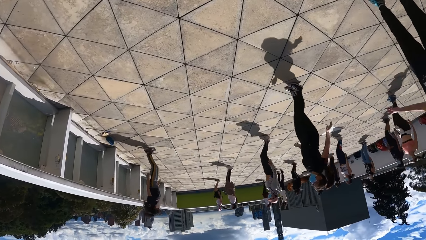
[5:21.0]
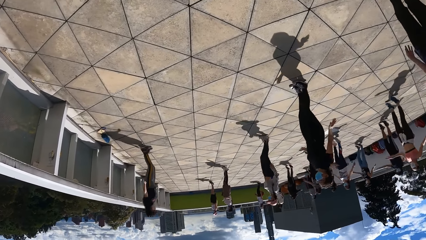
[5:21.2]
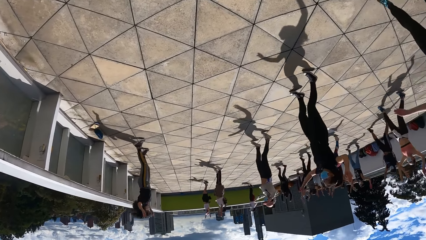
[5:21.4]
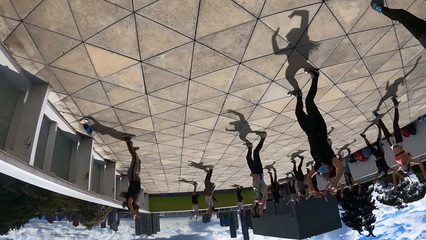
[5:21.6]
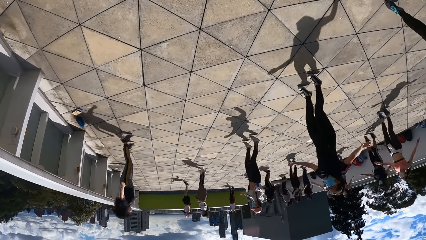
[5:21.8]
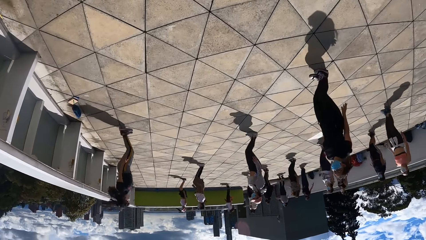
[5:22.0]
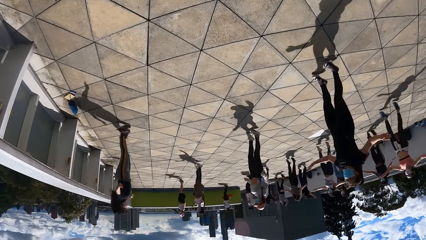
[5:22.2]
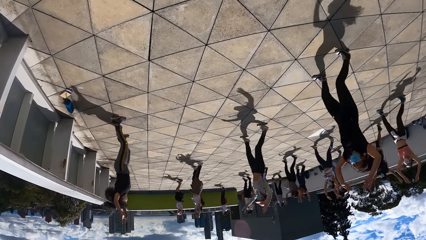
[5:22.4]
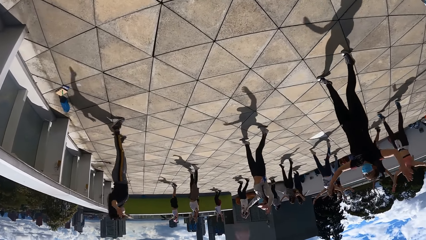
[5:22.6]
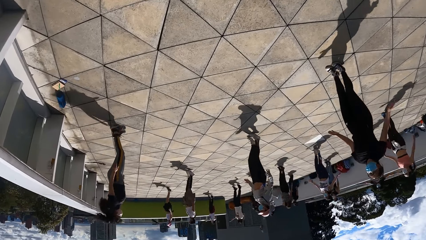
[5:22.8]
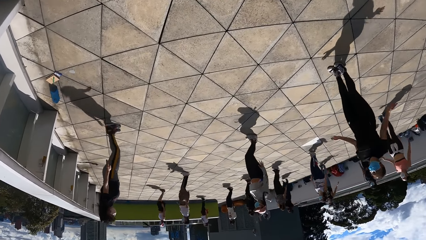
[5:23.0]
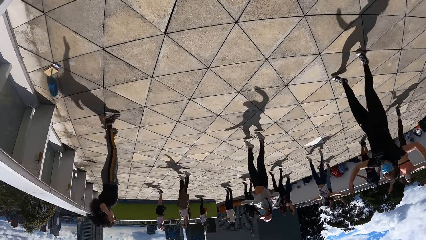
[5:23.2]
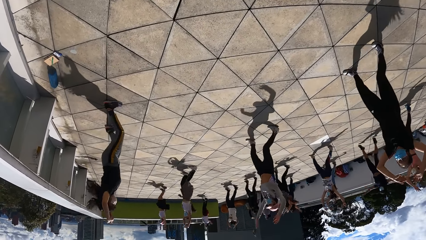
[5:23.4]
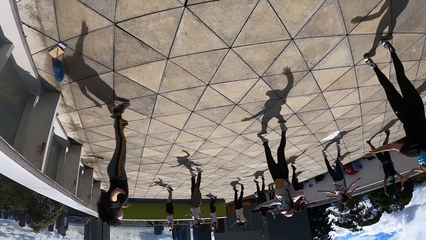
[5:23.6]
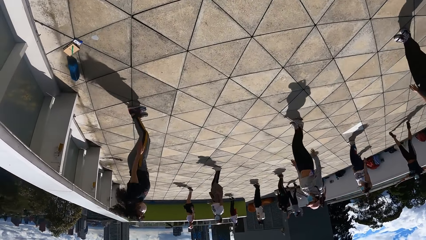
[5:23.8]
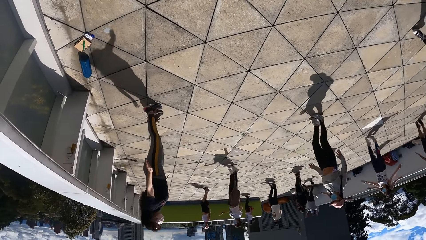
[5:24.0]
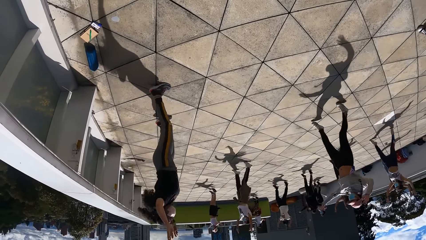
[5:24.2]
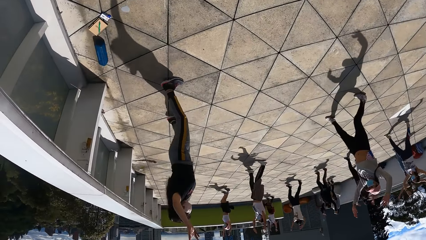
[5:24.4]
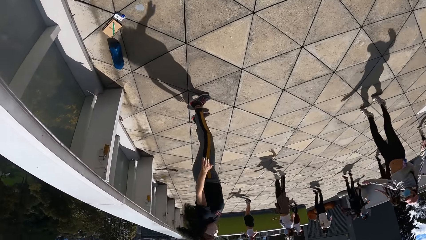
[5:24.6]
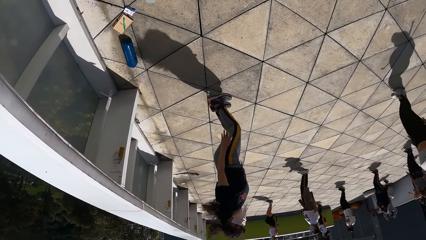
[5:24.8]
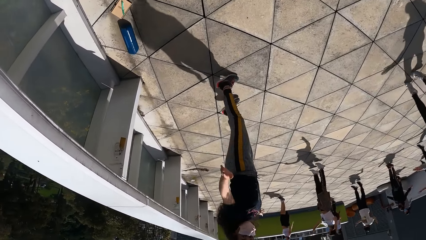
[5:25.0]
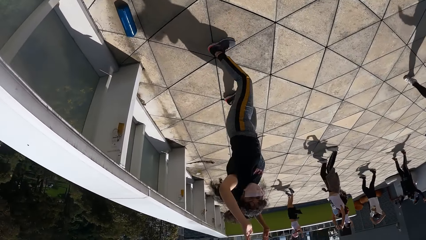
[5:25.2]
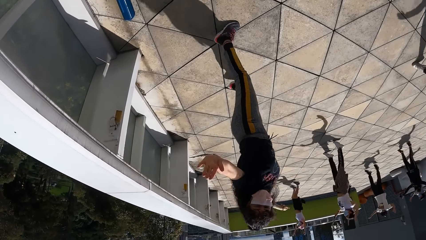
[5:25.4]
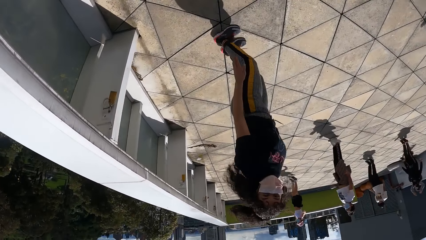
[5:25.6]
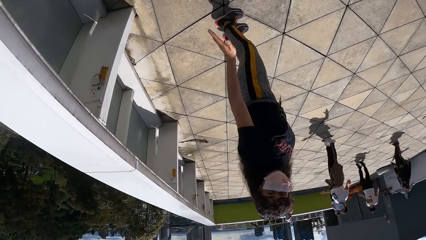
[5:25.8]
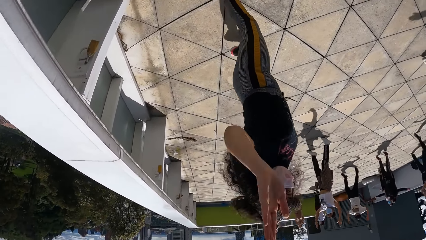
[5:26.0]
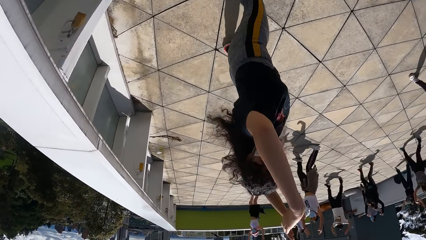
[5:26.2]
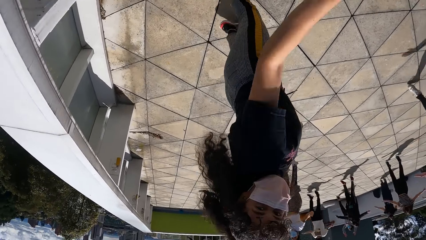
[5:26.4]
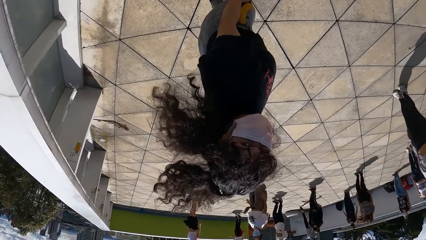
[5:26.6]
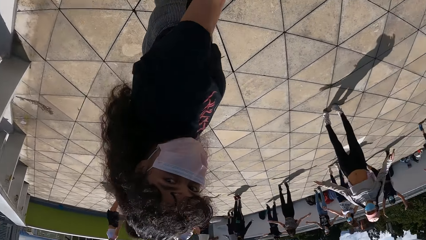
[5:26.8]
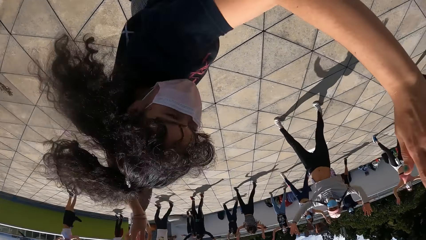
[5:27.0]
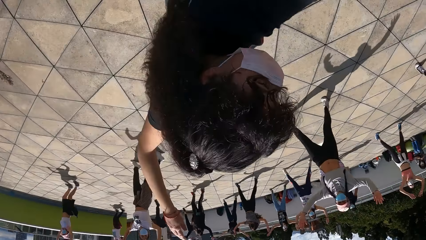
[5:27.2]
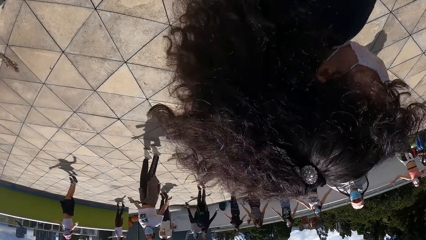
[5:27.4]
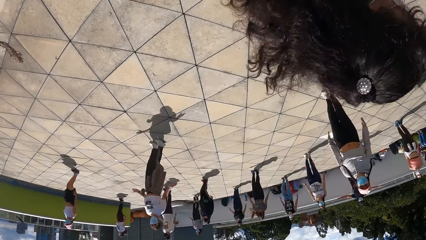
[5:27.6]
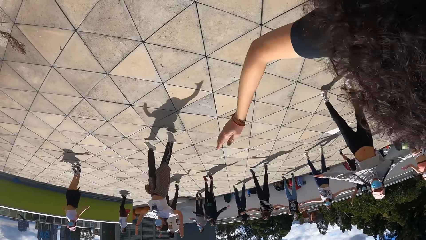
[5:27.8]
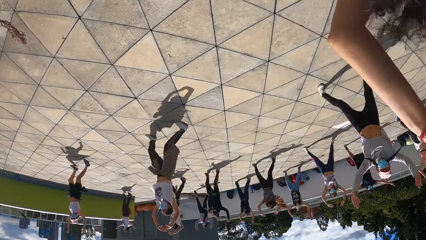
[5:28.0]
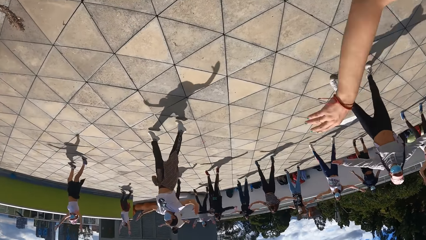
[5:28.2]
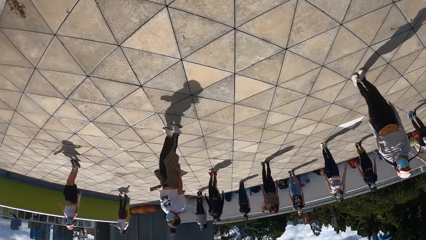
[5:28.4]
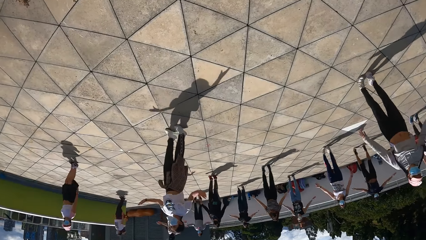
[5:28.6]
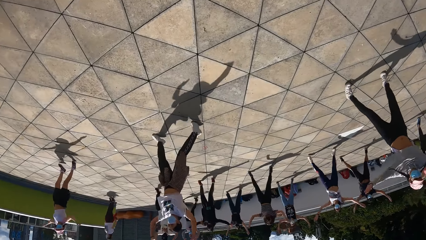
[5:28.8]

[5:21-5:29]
The camera wearer walks towards a woman.

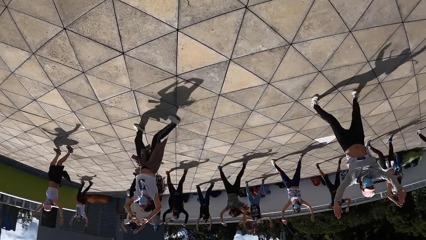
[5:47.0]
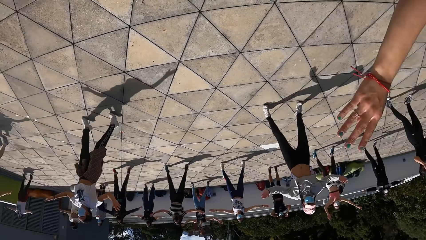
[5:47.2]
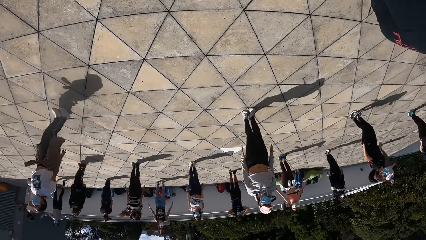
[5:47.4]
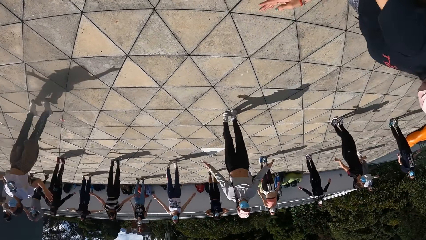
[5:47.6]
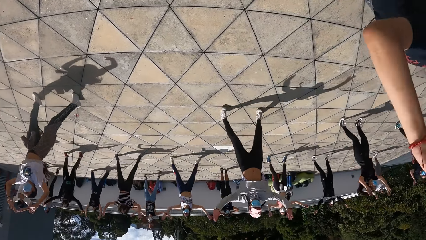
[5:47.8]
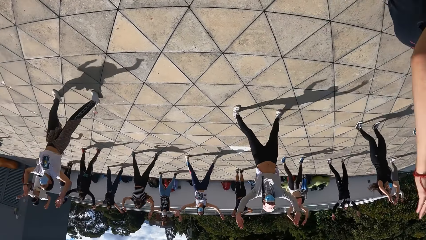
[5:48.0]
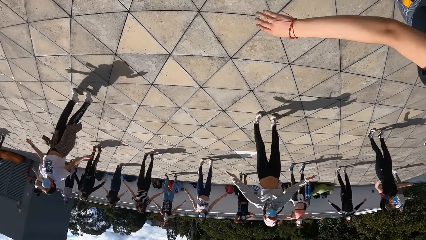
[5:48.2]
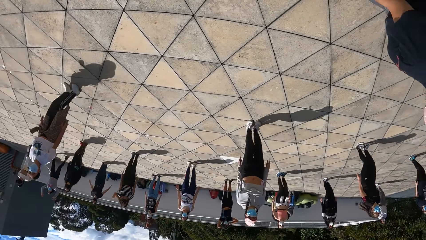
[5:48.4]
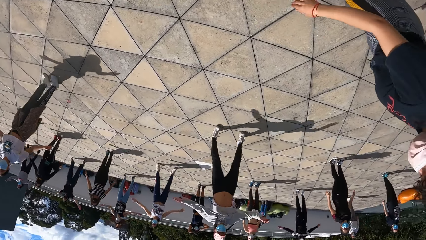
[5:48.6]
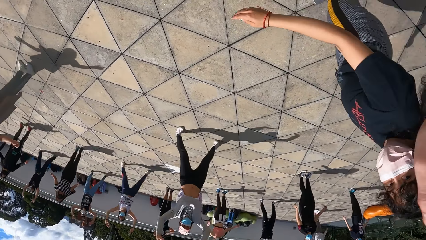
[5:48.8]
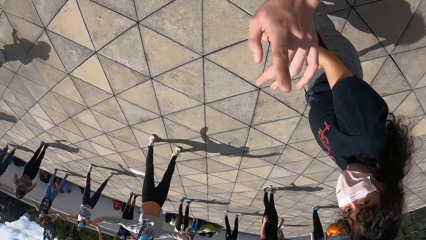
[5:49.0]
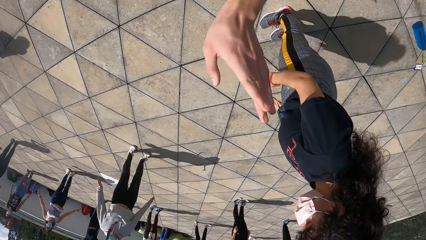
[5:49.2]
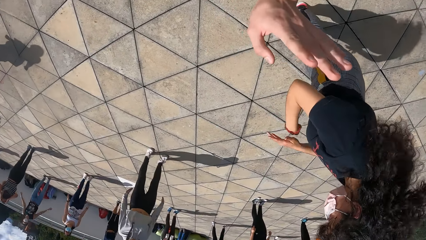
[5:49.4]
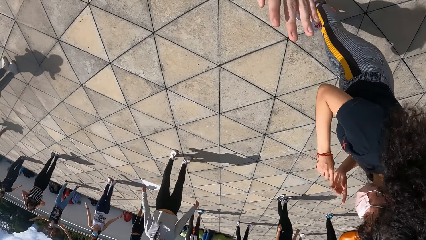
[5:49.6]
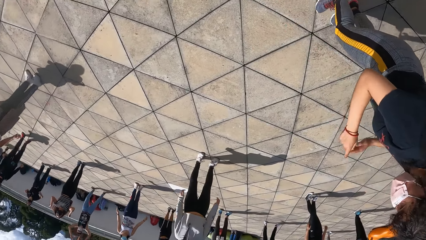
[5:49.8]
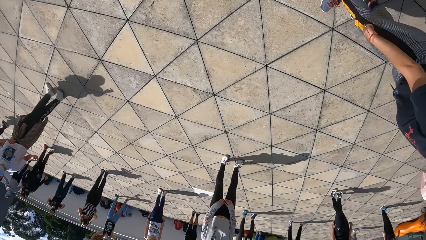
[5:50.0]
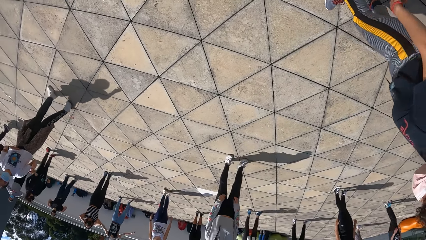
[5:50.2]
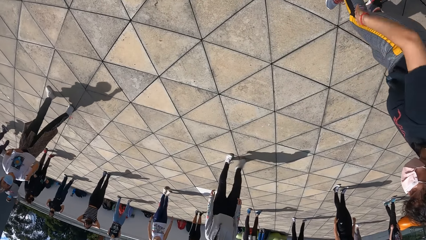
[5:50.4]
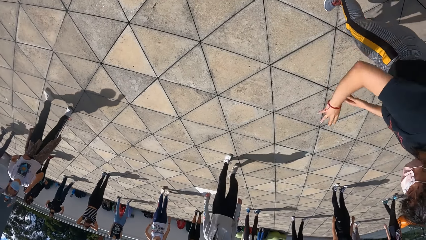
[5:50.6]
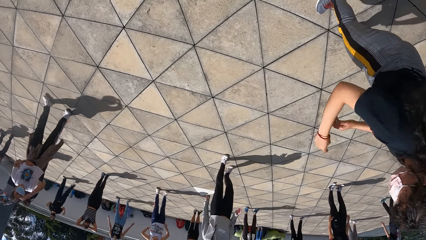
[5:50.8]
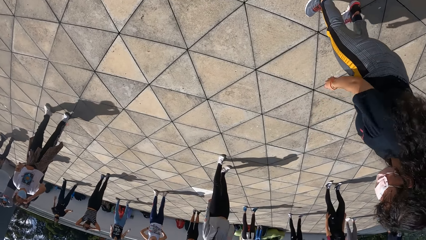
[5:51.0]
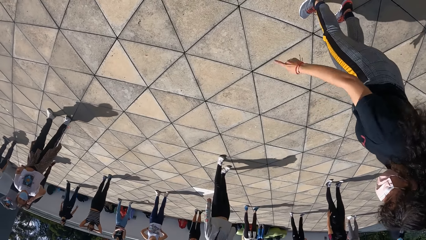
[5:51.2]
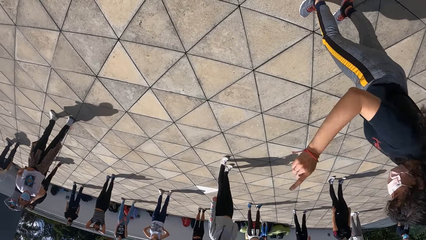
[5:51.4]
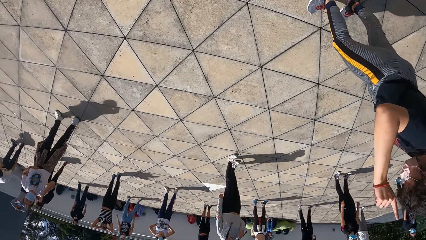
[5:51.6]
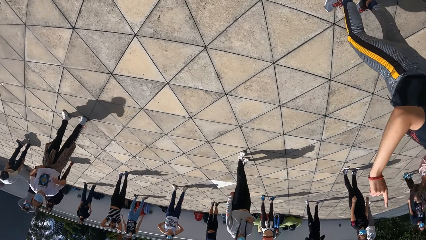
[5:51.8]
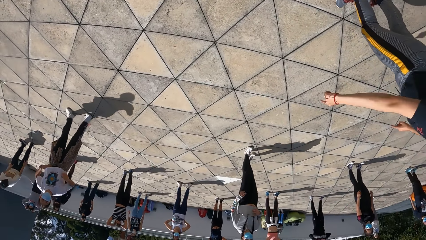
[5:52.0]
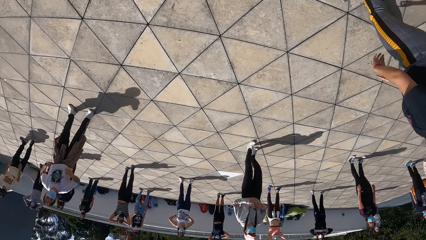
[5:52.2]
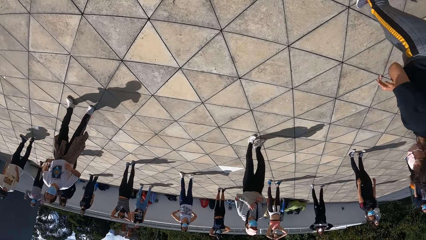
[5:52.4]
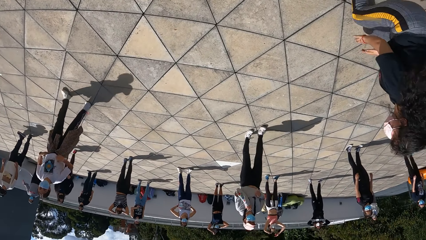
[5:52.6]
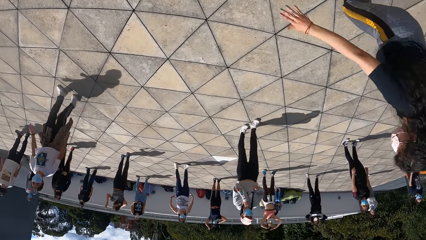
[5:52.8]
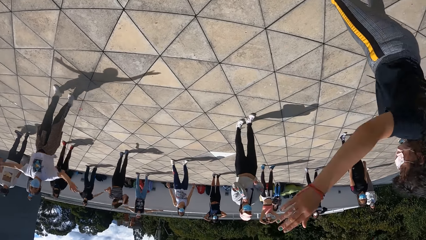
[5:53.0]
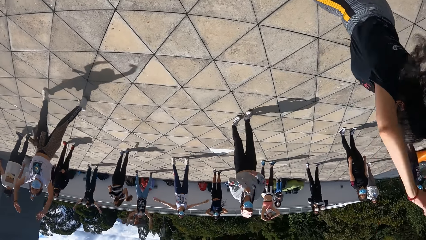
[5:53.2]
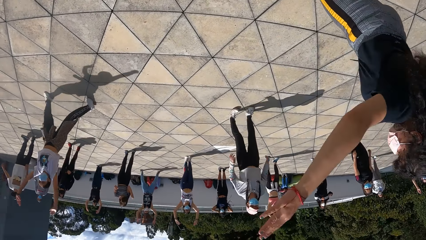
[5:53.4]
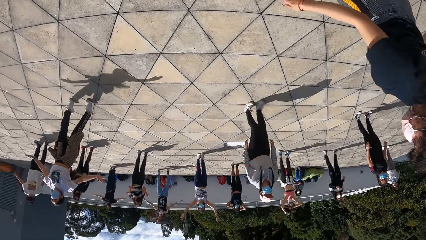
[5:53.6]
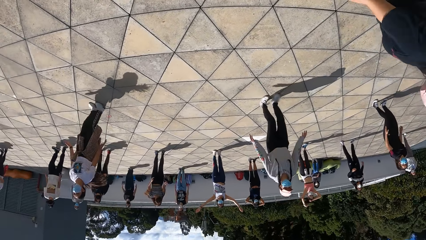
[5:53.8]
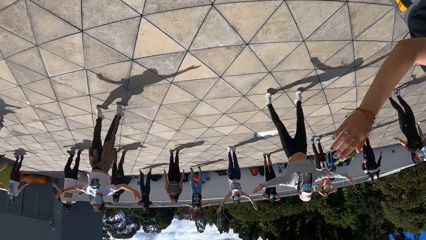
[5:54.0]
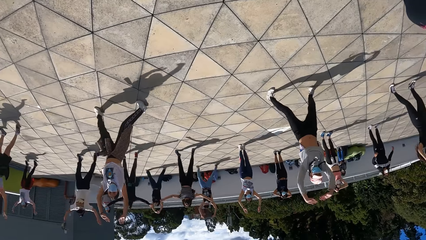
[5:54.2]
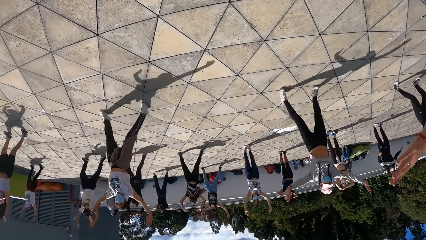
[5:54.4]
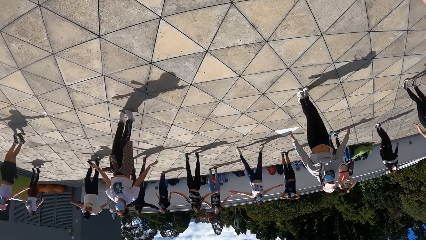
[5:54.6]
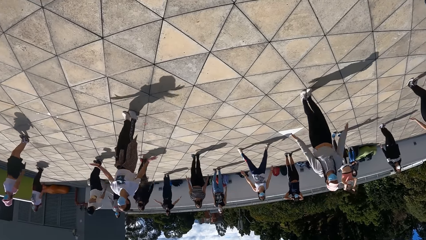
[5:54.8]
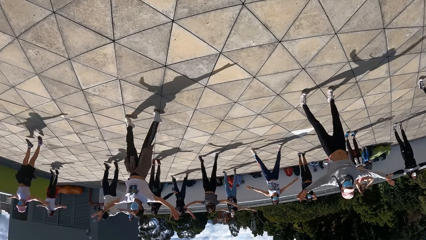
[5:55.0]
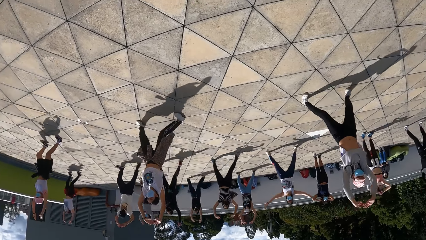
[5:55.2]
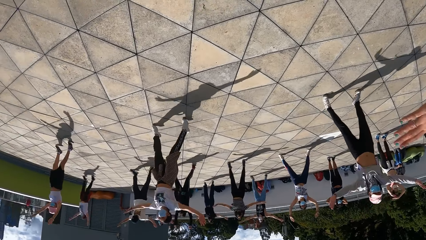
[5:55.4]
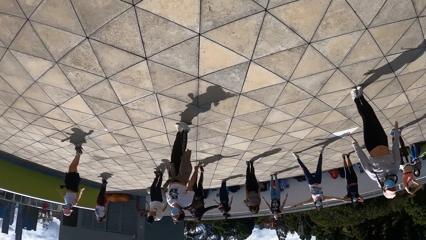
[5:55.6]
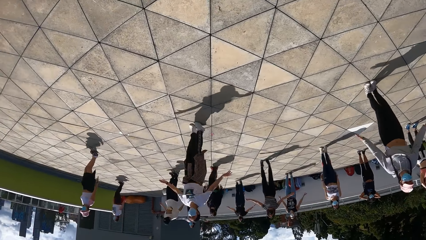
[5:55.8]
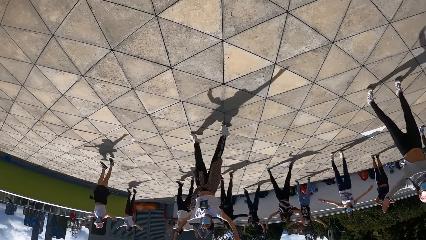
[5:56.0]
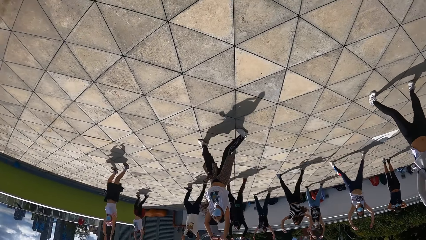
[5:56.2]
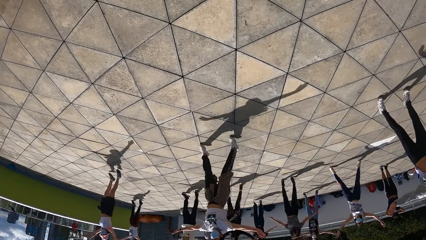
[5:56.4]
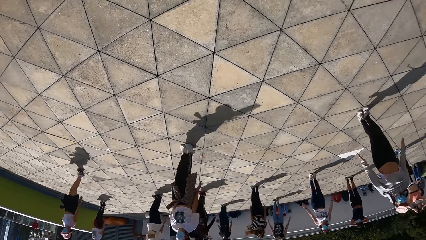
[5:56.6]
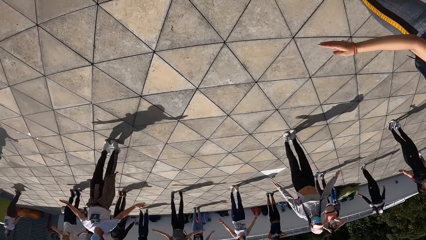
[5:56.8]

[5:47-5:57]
The camera wearer interacts with a woman. The woman exercises with a group of people.
